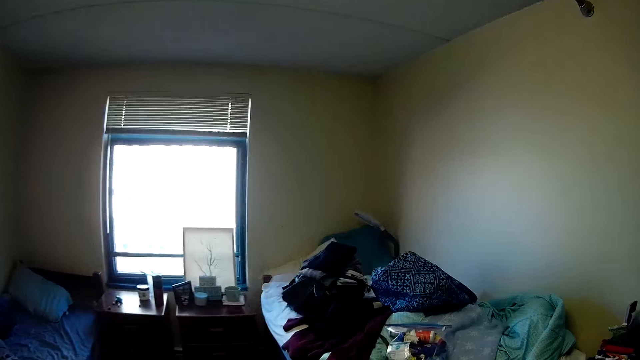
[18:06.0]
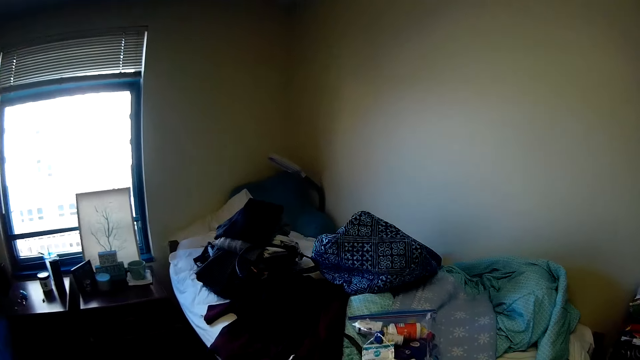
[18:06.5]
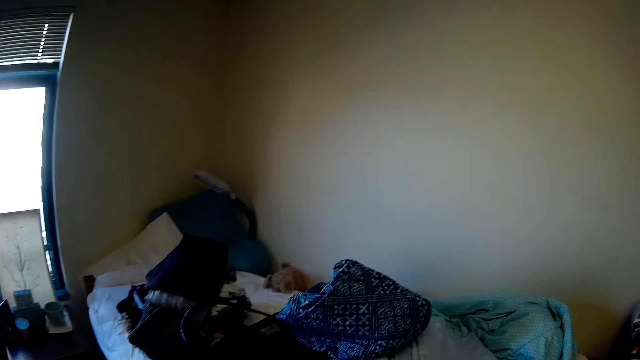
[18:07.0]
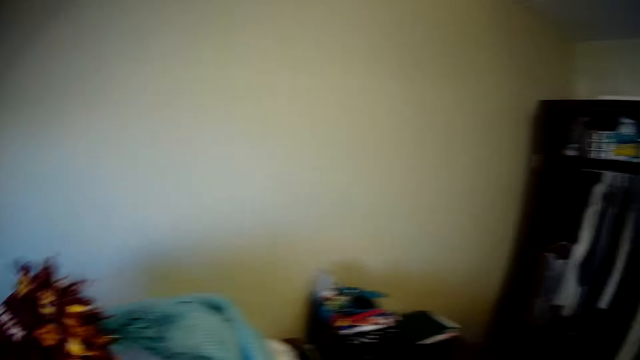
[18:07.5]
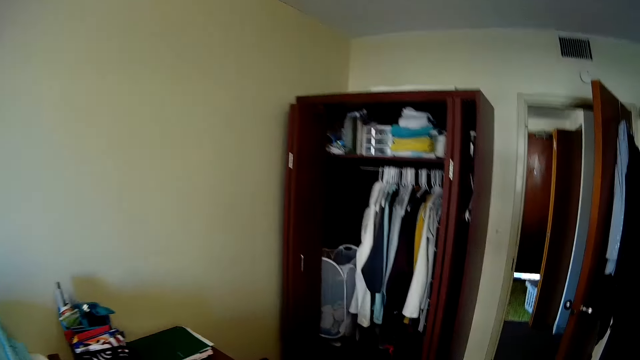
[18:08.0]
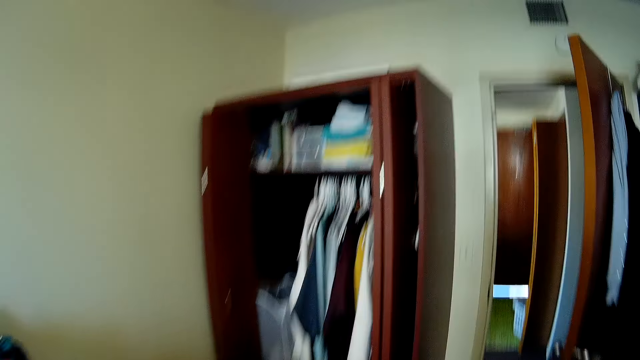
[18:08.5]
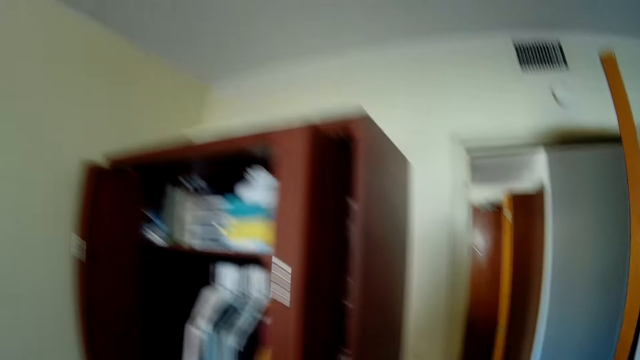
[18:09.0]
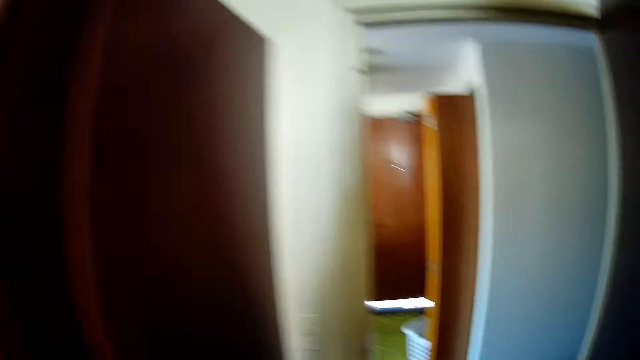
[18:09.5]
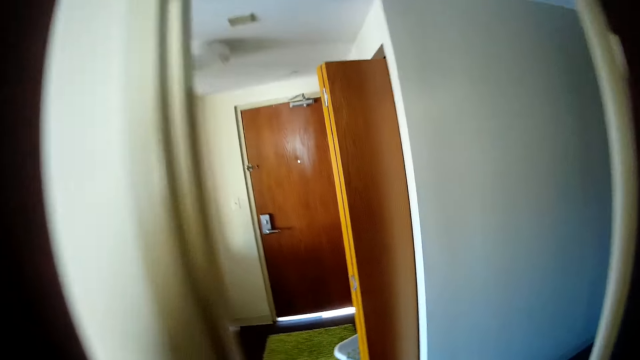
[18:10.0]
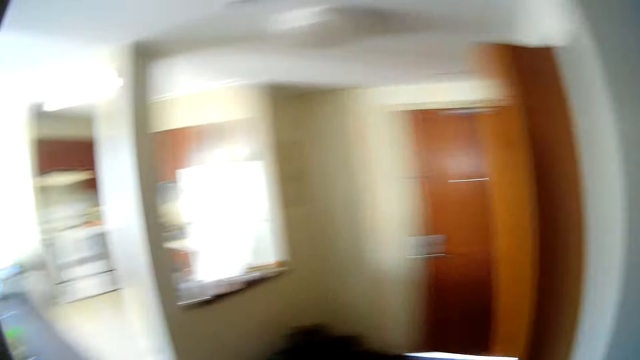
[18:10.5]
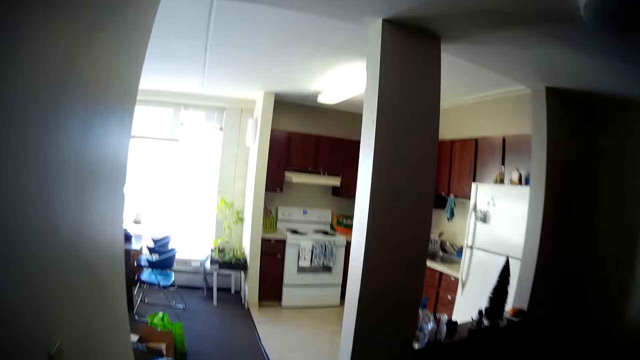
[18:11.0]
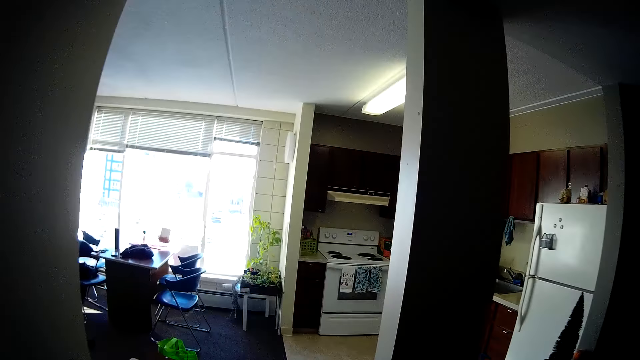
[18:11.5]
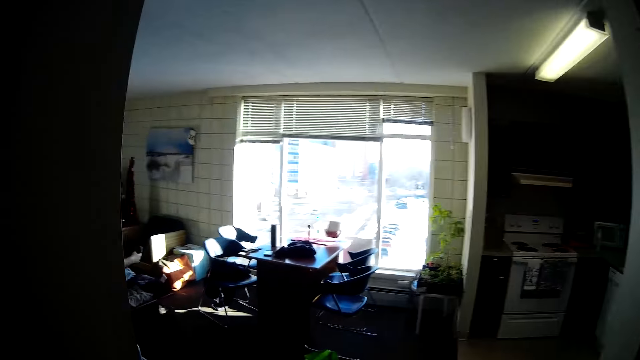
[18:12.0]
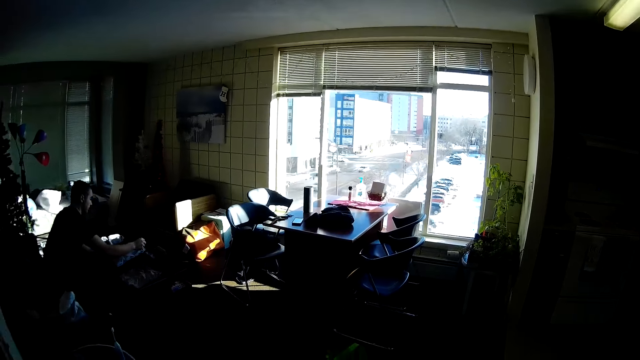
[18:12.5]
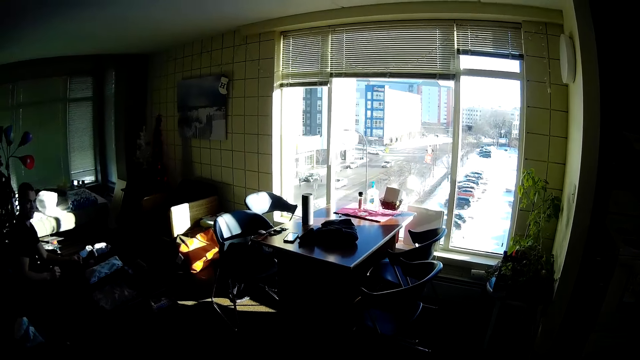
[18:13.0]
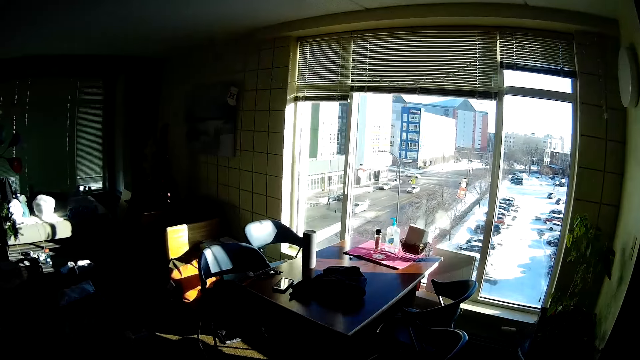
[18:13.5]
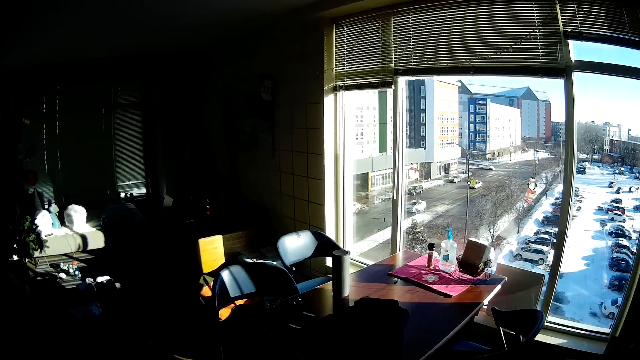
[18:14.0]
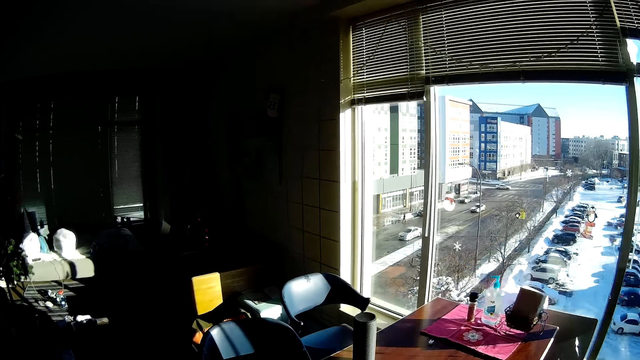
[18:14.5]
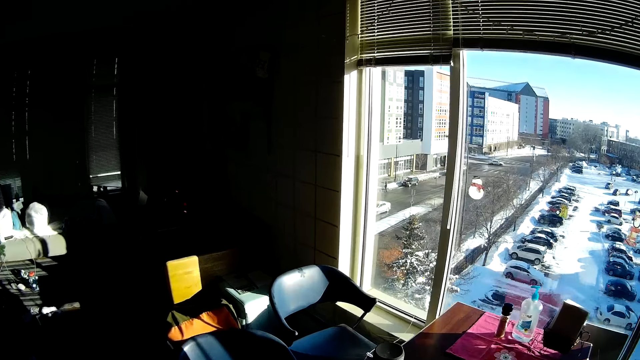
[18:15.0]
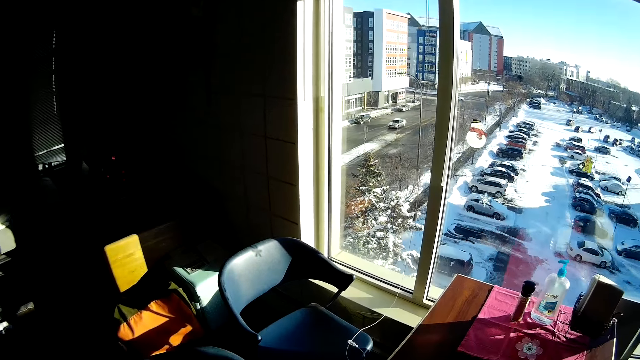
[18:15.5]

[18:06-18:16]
The camera wearer looks at a piece of cloth. They walk around the room. A man sits on a couch in the room.

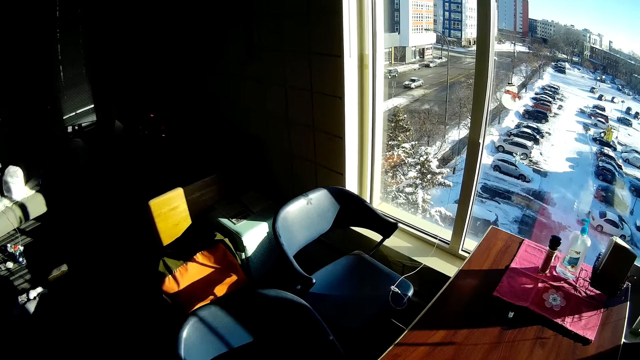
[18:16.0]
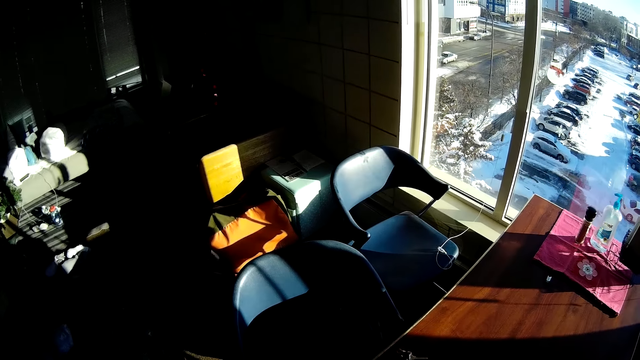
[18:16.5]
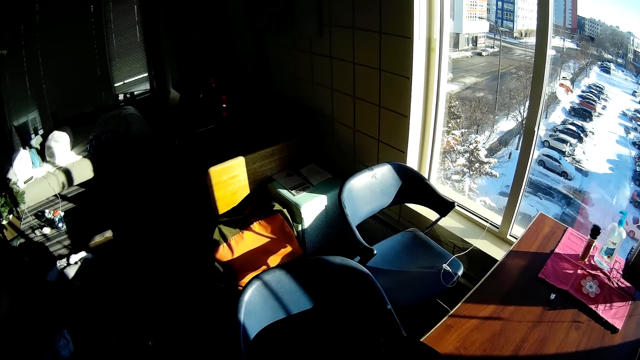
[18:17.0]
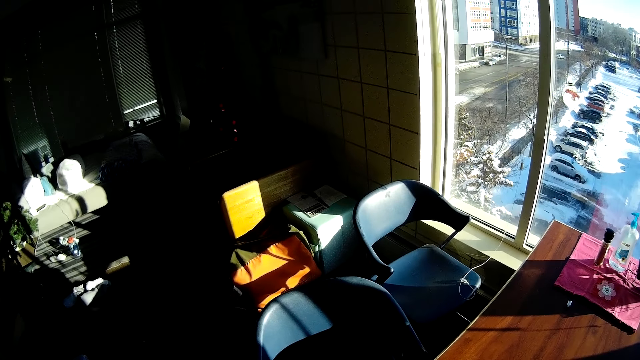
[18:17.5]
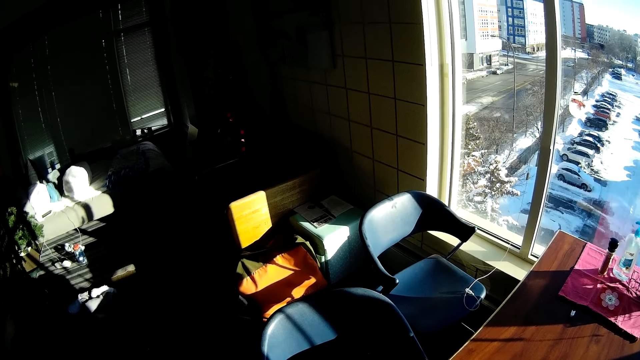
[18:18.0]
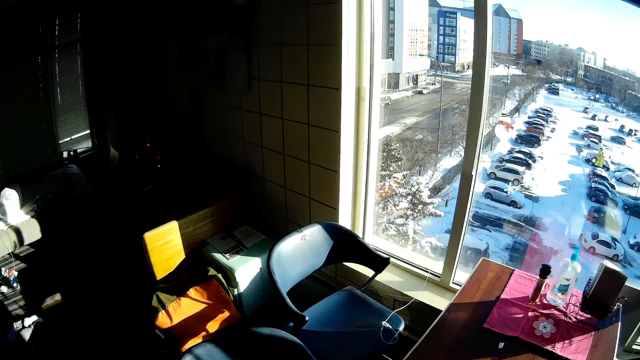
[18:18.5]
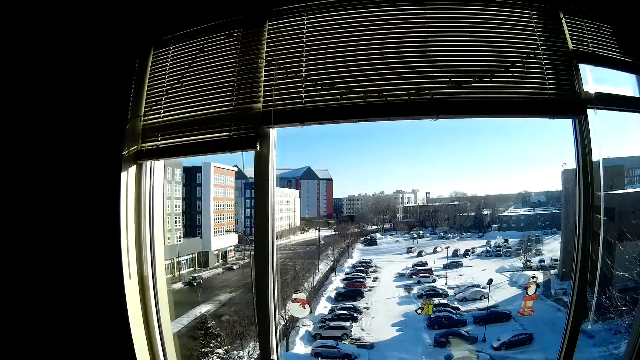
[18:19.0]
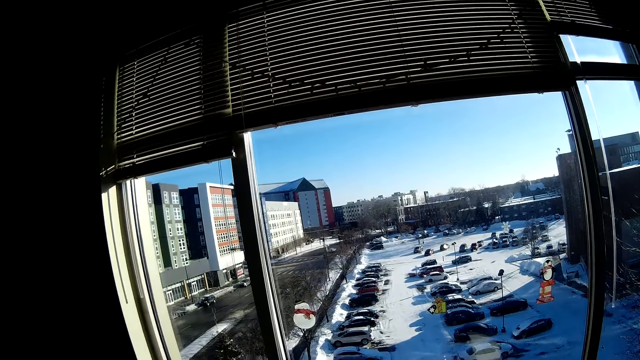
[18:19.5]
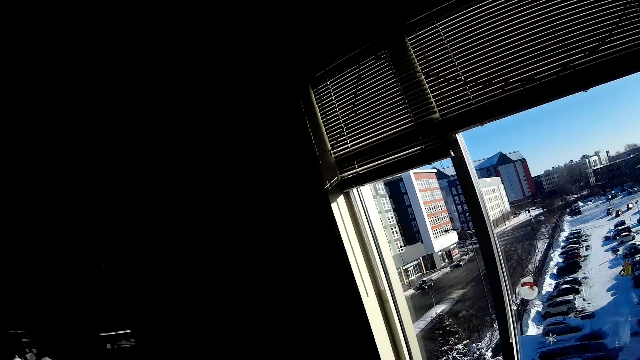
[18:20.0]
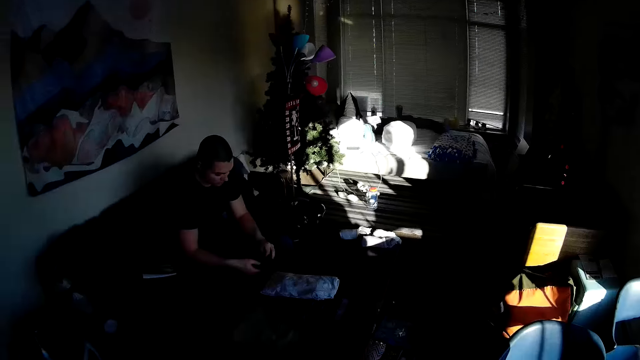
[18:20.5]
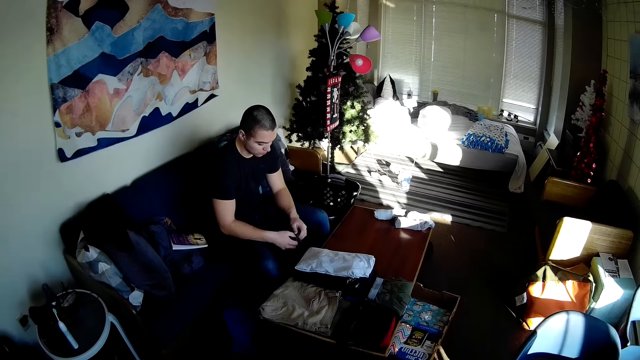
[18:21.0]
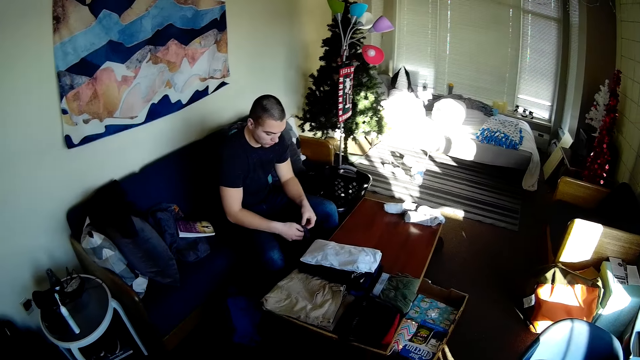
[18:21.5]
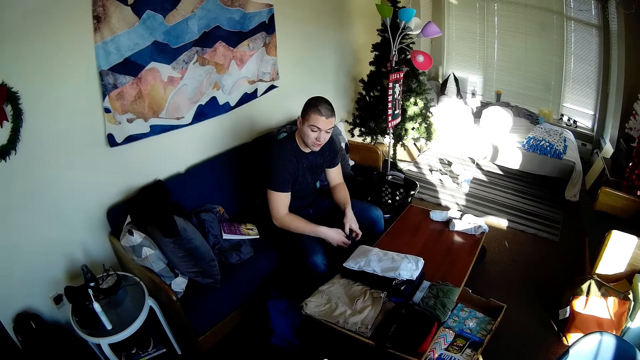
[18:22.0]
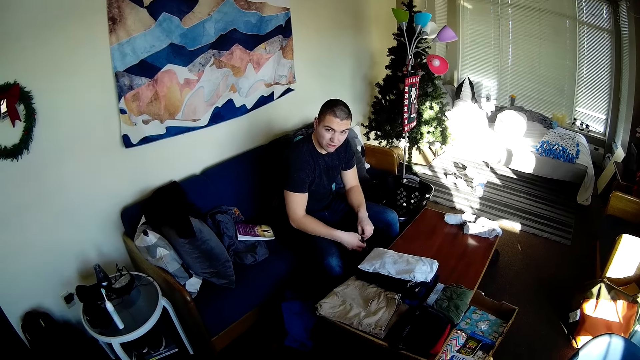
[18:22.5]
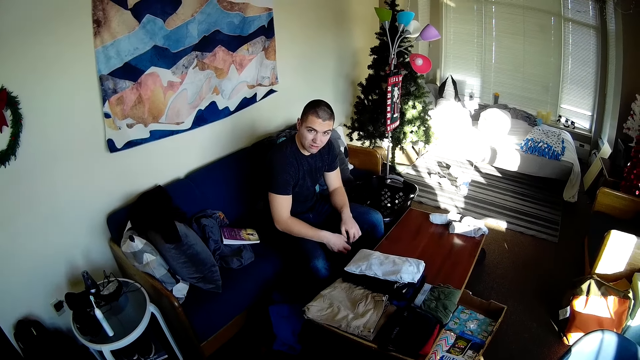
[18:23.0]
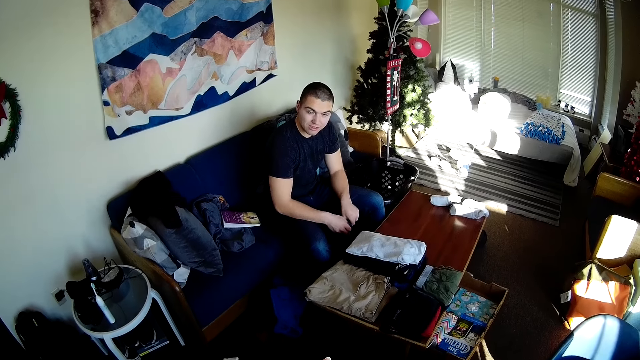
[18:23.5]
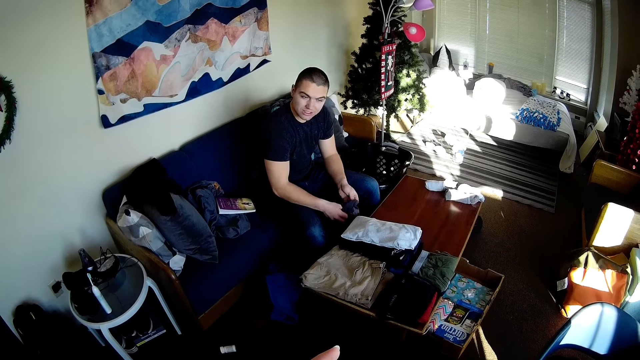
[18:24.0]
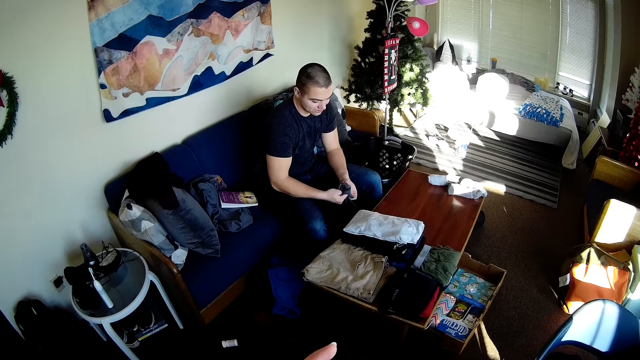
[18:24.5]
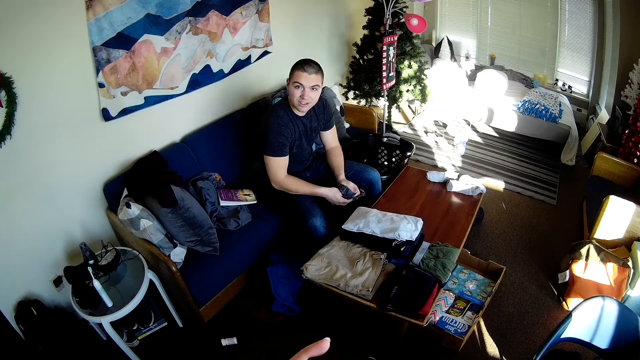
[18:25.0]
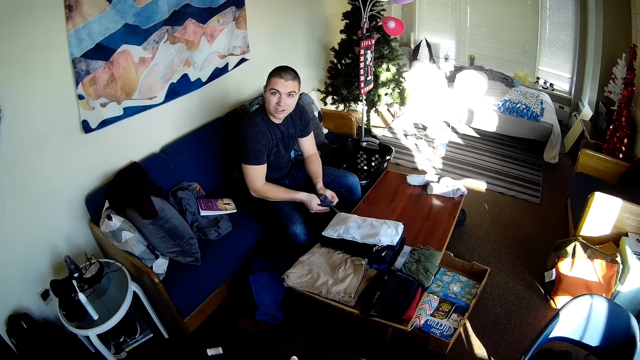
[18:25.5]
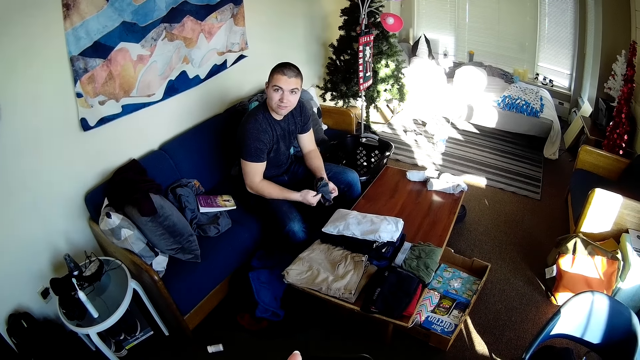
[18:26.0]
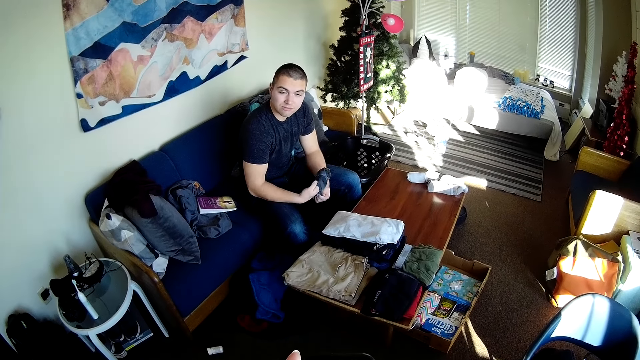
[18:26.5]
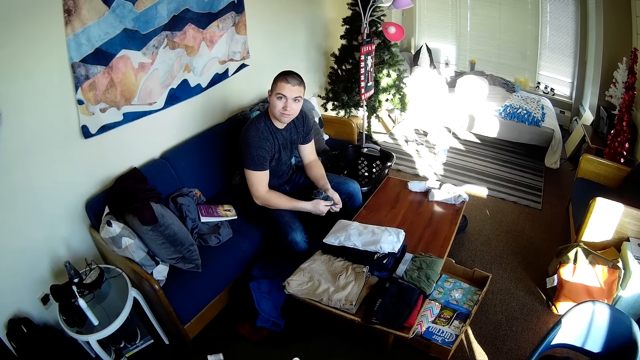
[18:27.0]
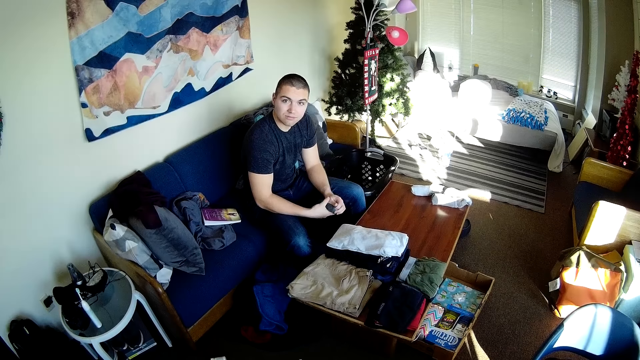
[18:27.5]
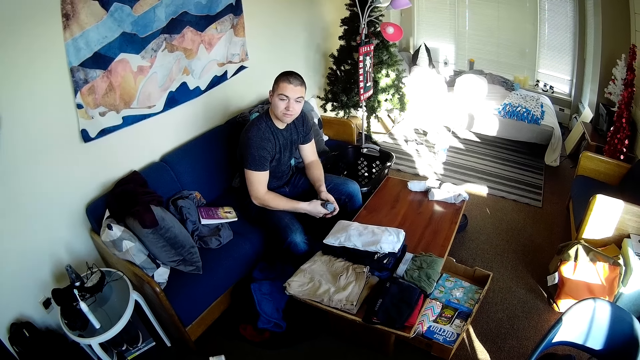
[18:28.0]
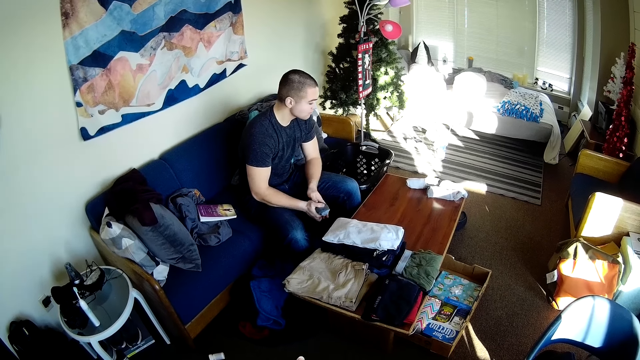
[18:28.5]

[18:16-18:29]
The camera wearer is walking to the window. They look around. They are talking to a man. The camera wearer and the man look at each other. The man is folding socks.
